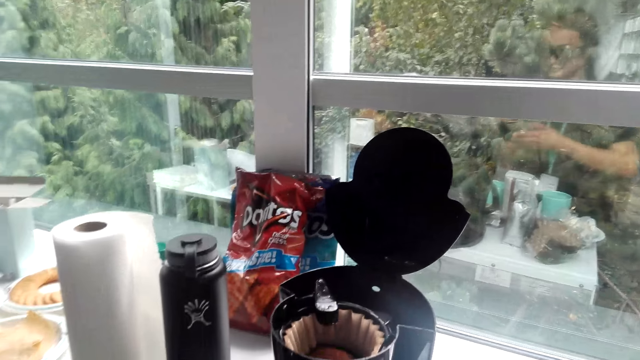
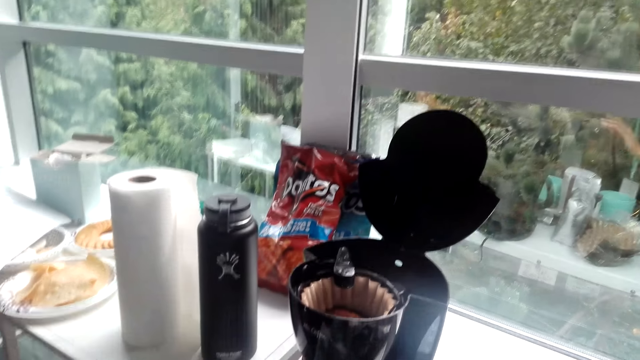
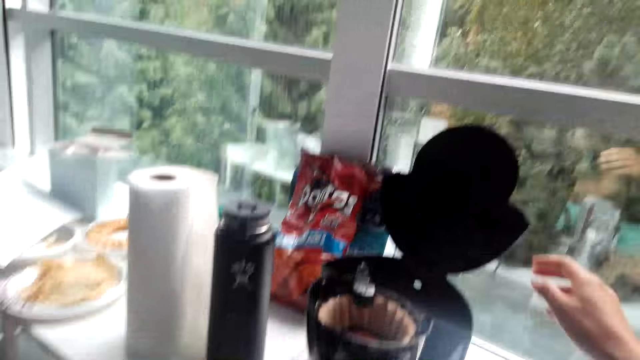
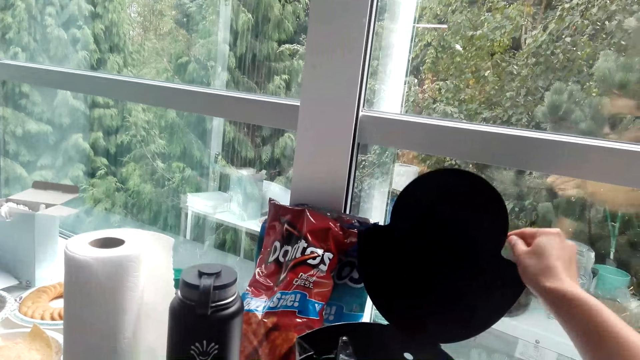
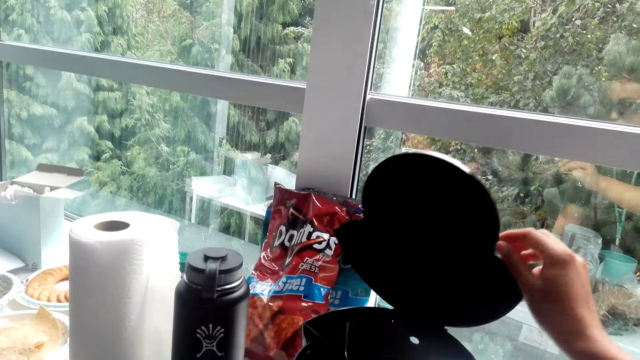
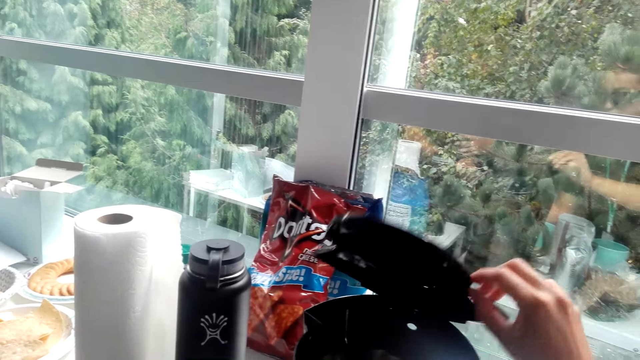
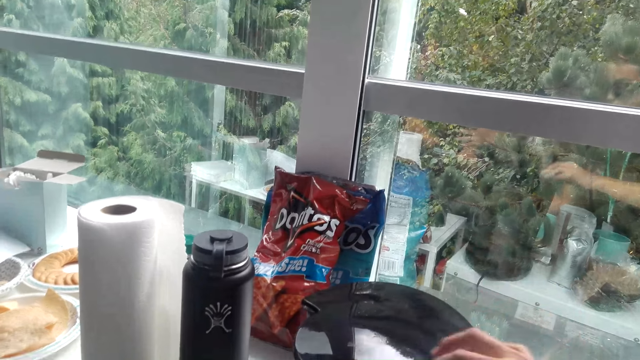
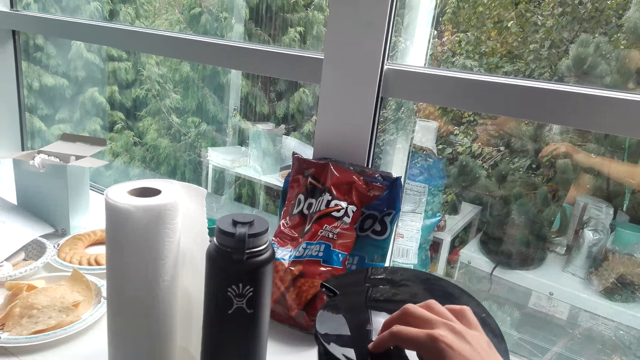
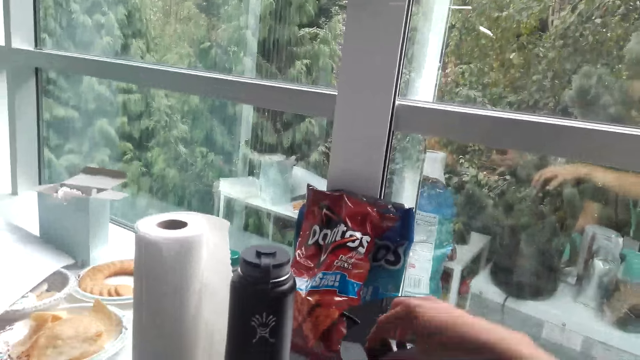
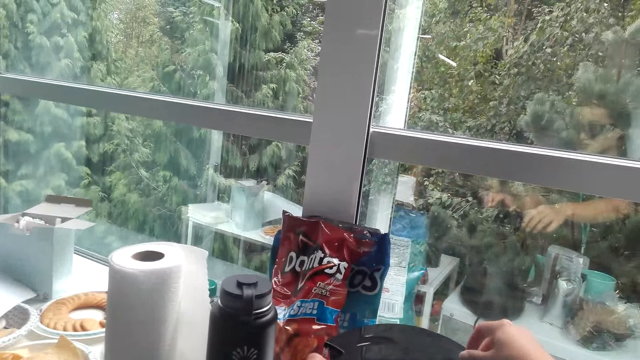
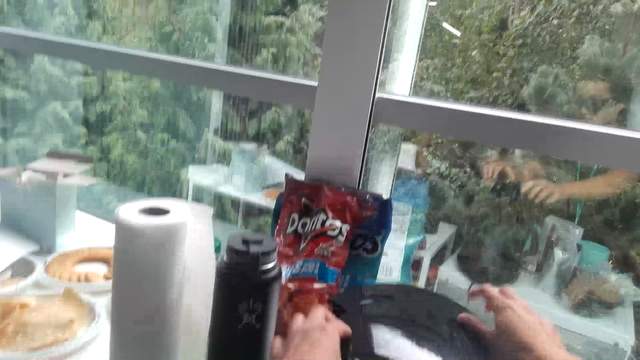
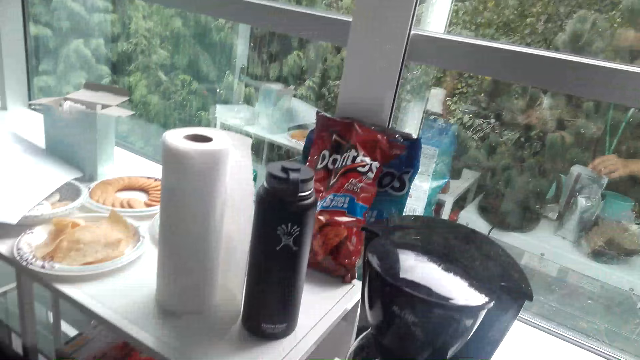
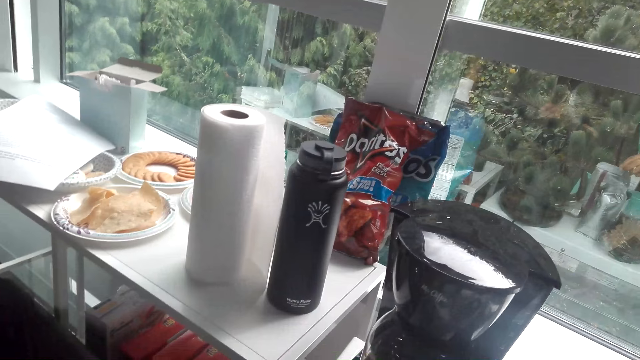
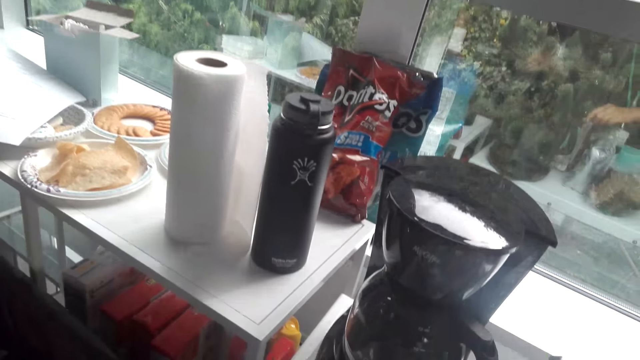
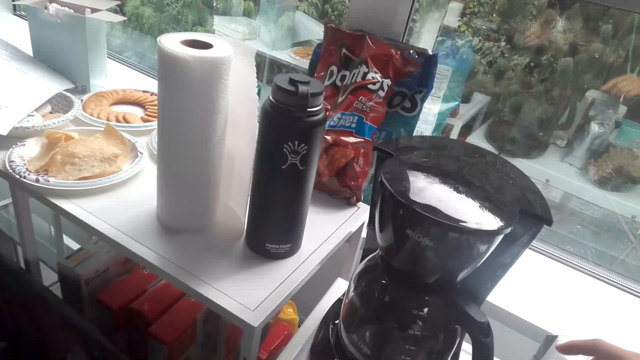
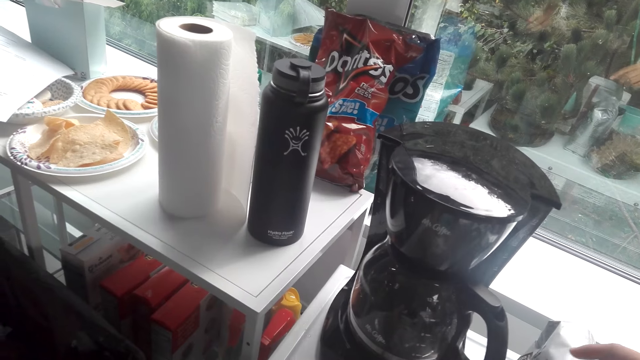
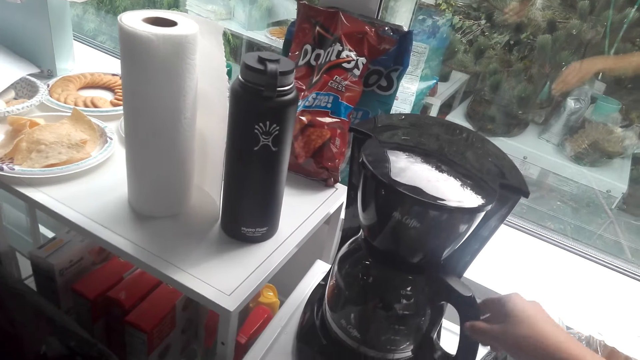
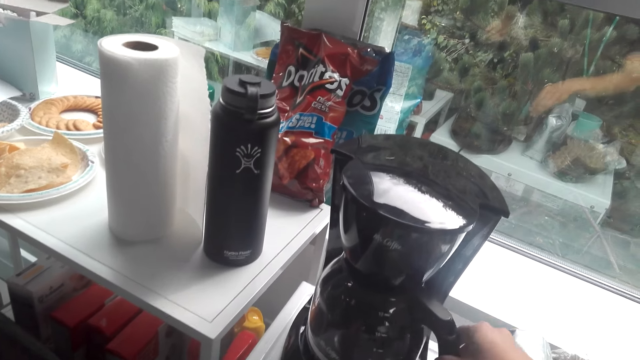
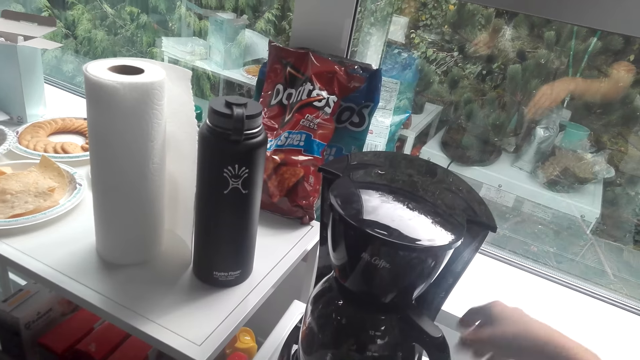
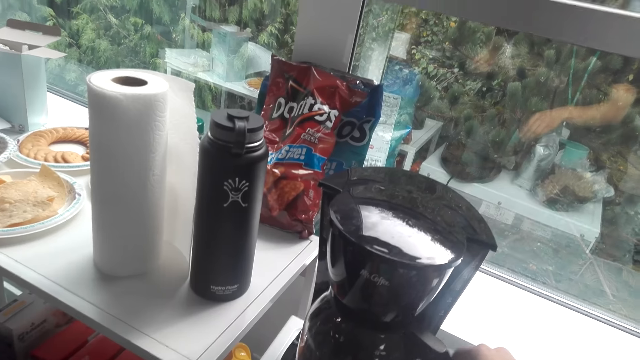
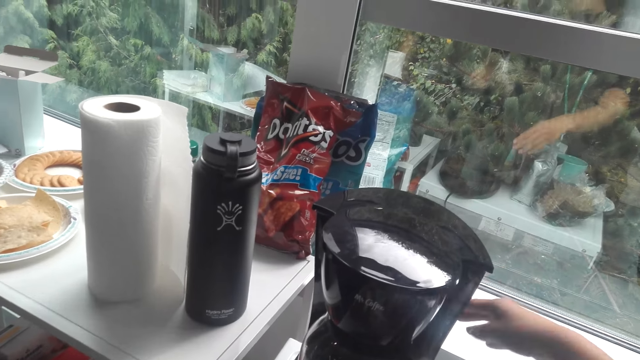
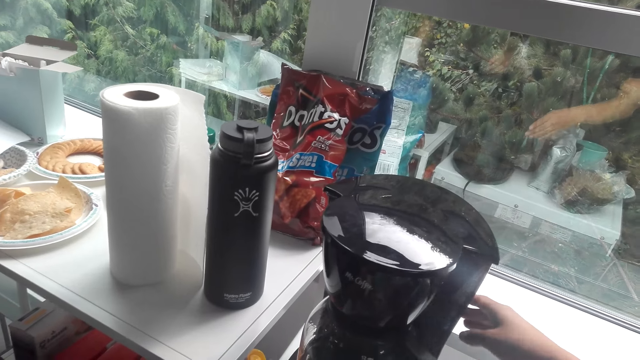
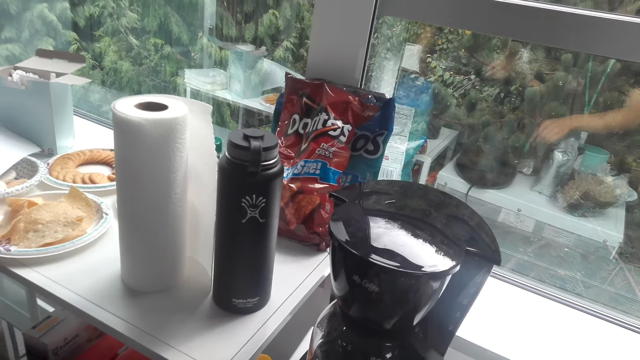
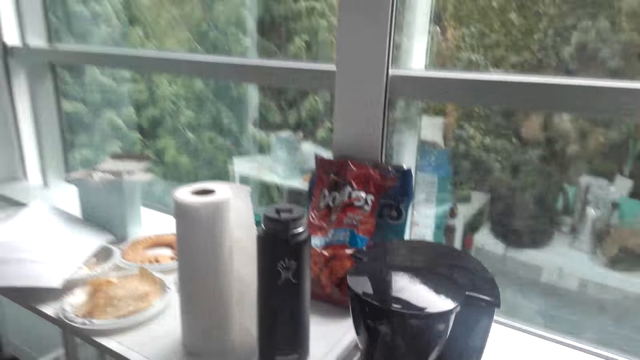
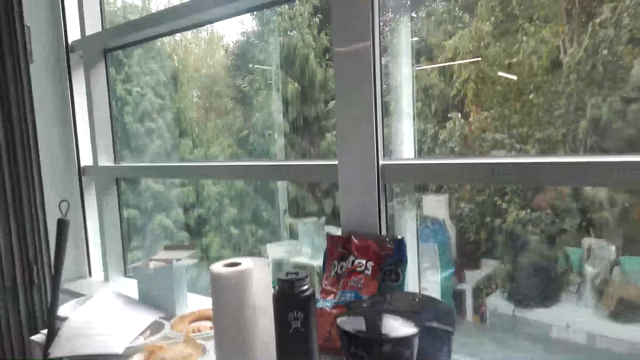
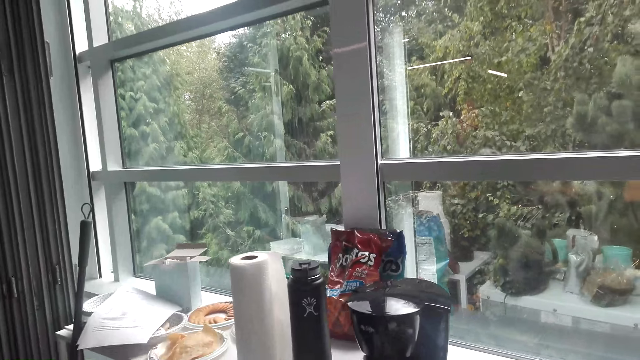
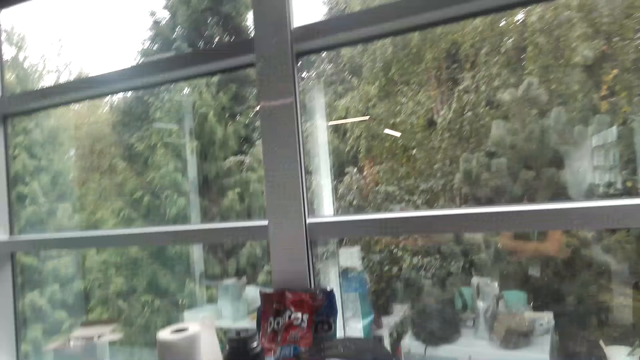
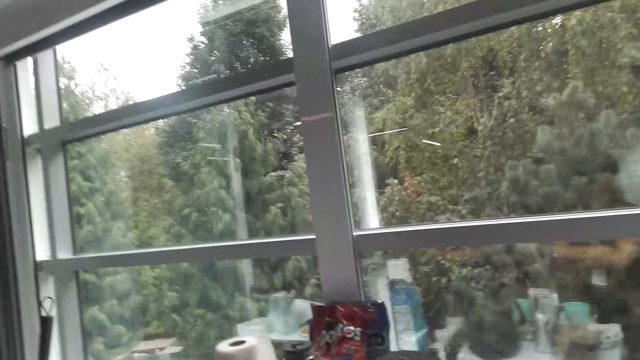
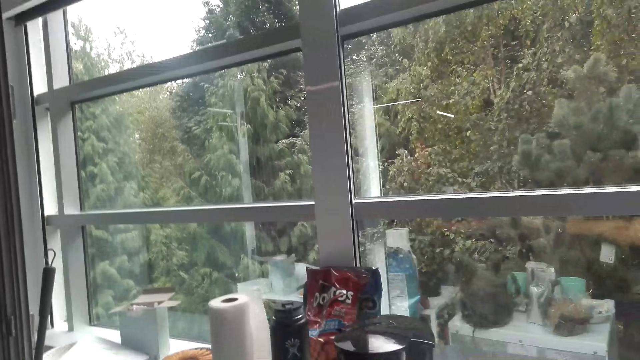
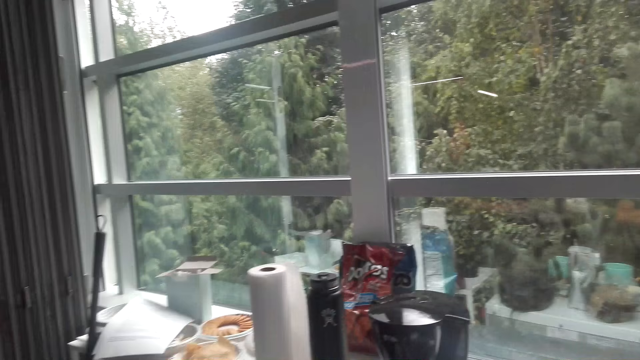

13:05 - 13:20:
The camera wearer closes the coffee maker lid. They move the empty packet down, move the hand, and move the electric kettle. They adjust the jug in the coffee maker. They adjust the hand. They adjust the coffee maker. They look around in the house.

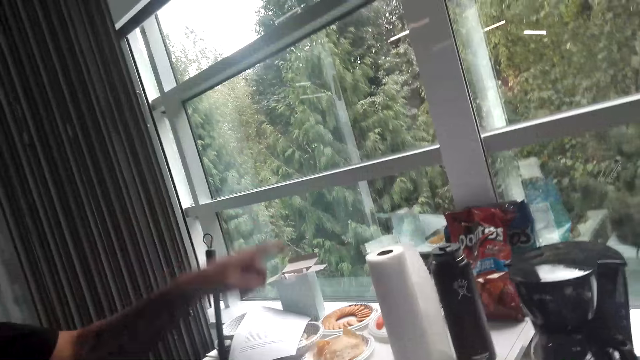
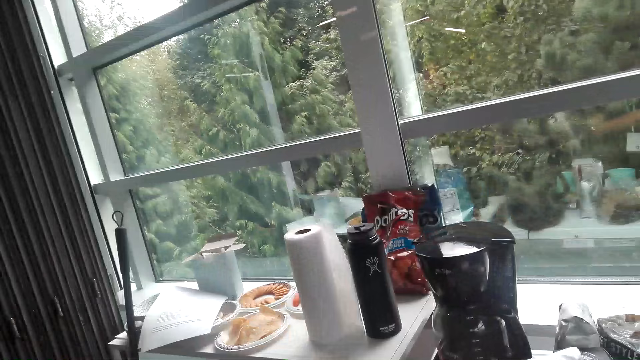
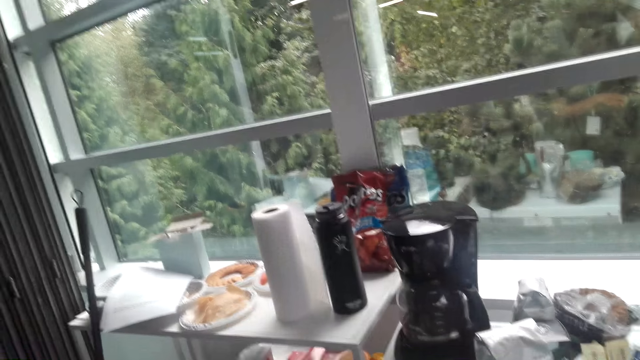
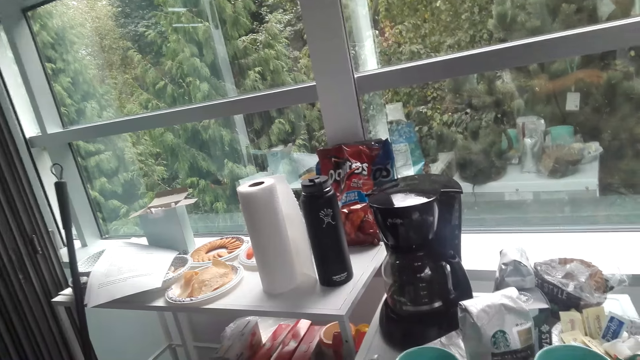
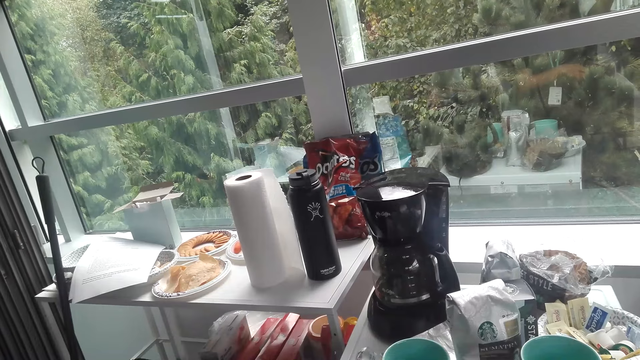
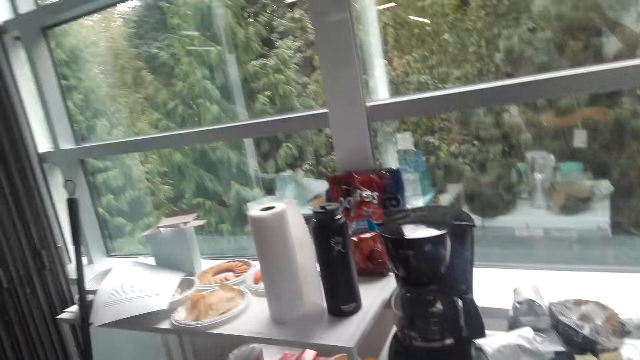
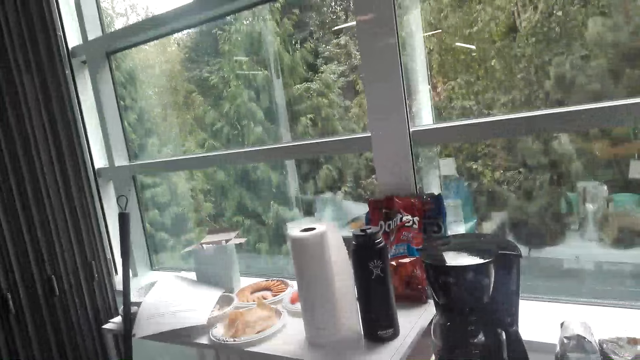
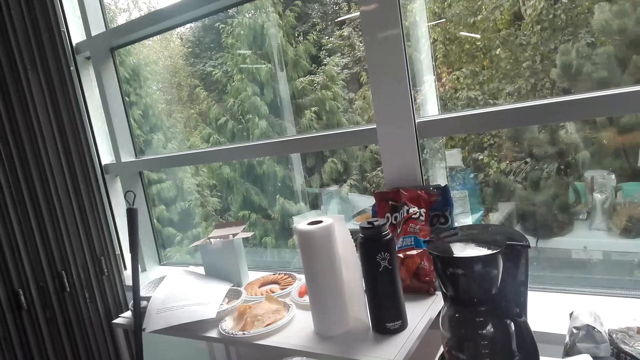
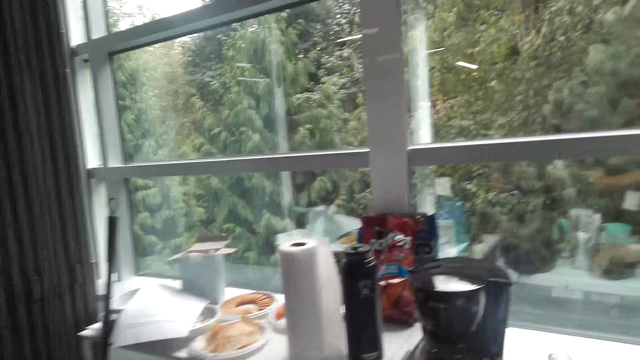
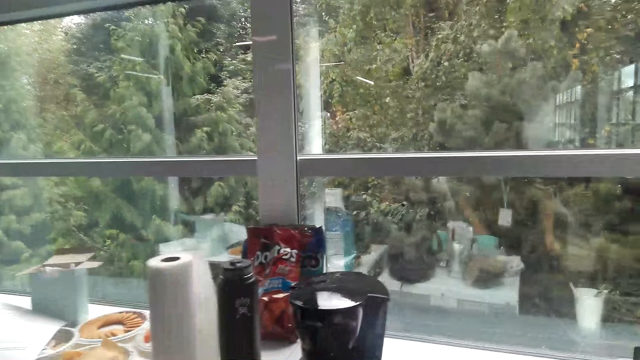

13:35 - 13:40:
A man points towards the window.
